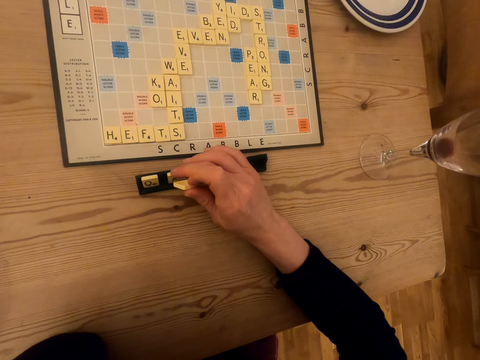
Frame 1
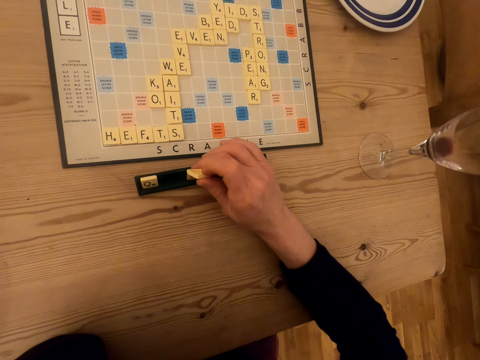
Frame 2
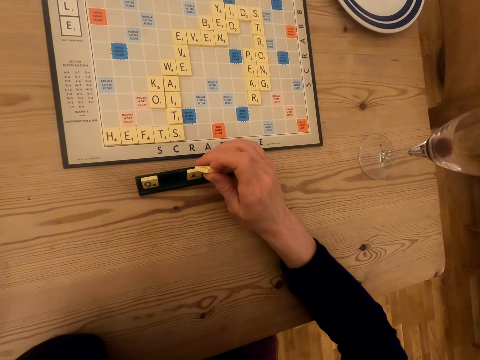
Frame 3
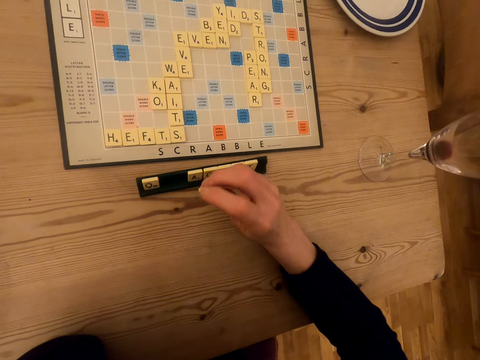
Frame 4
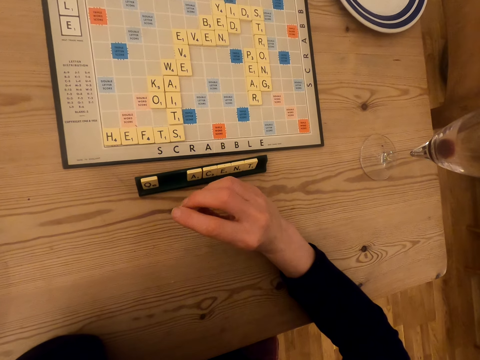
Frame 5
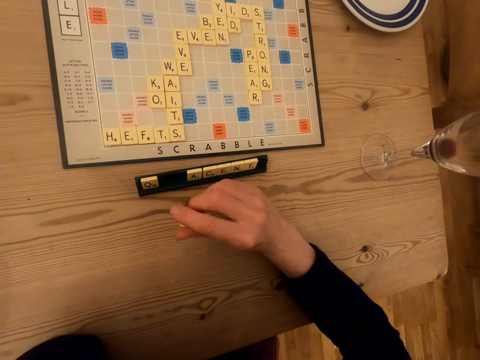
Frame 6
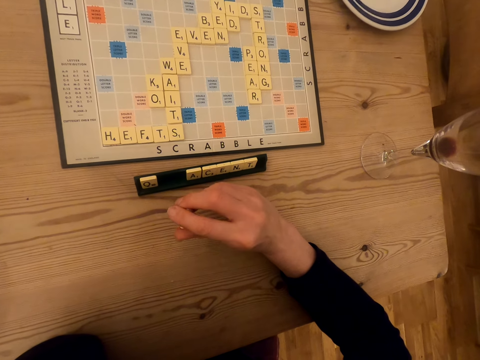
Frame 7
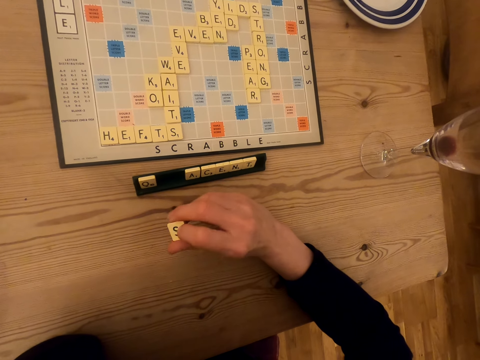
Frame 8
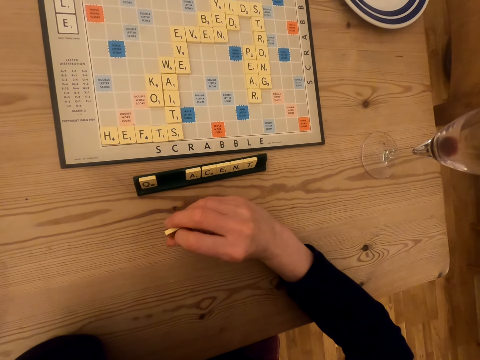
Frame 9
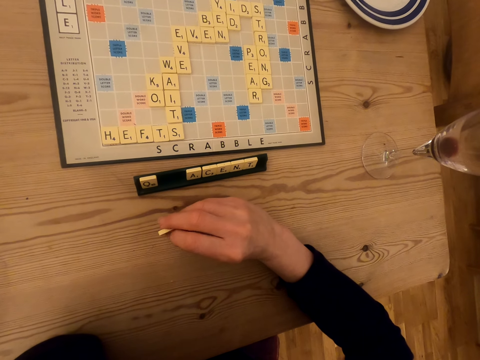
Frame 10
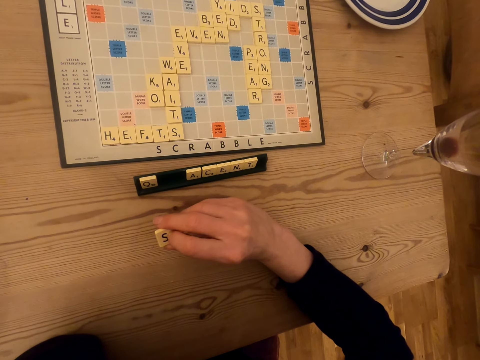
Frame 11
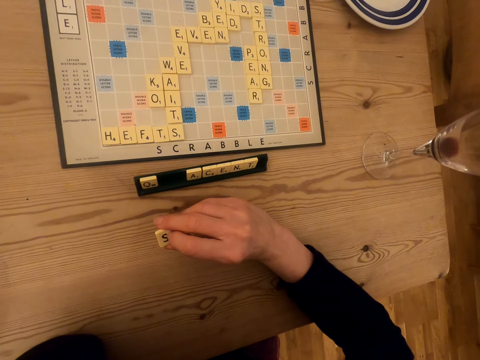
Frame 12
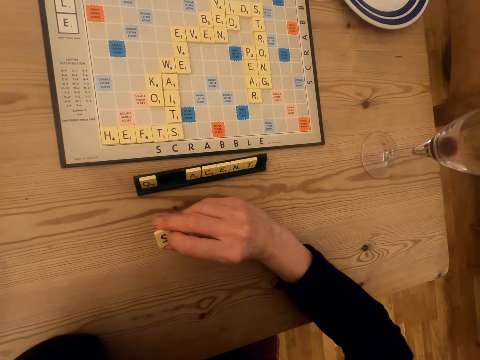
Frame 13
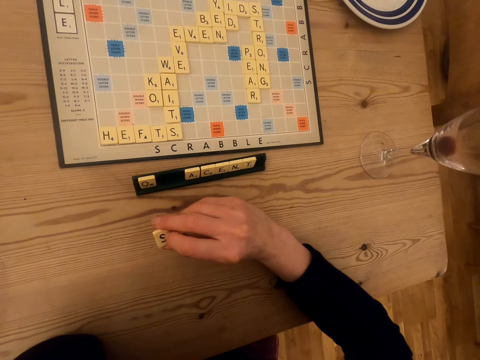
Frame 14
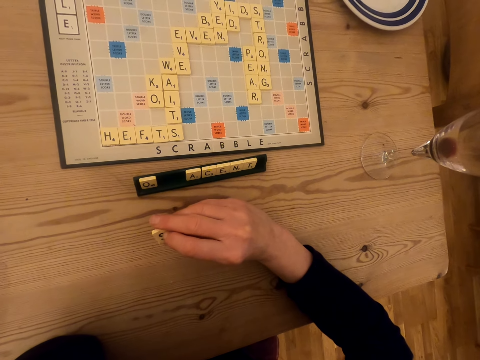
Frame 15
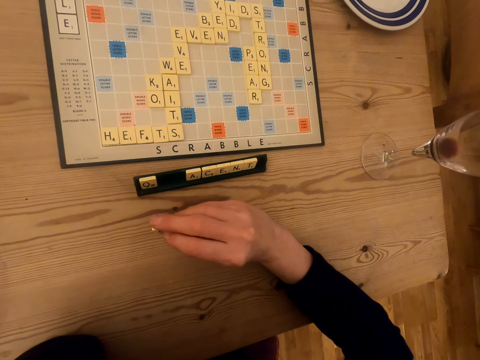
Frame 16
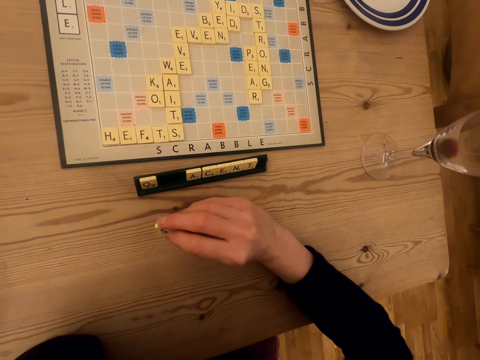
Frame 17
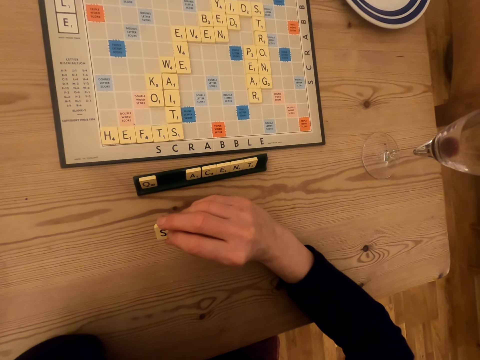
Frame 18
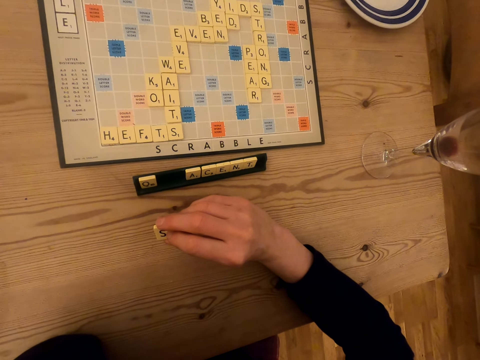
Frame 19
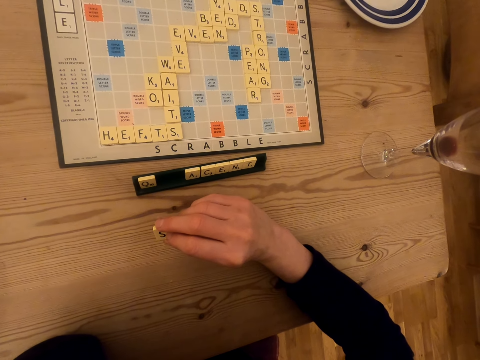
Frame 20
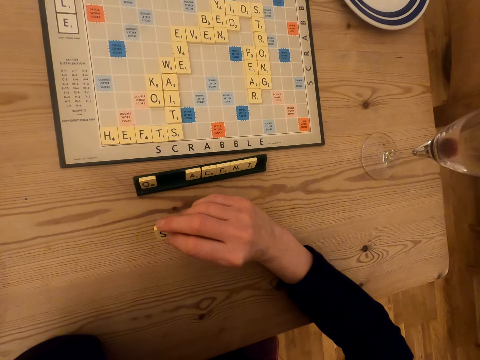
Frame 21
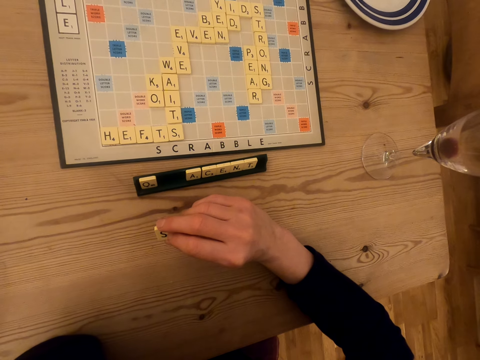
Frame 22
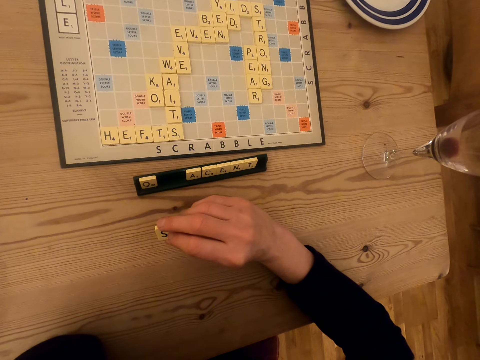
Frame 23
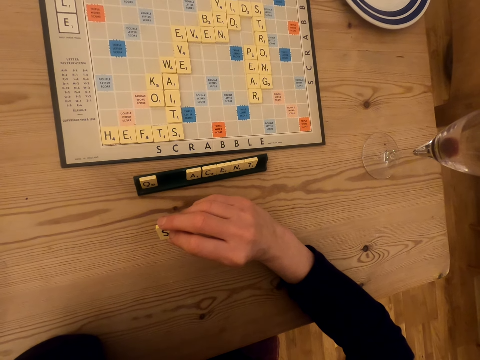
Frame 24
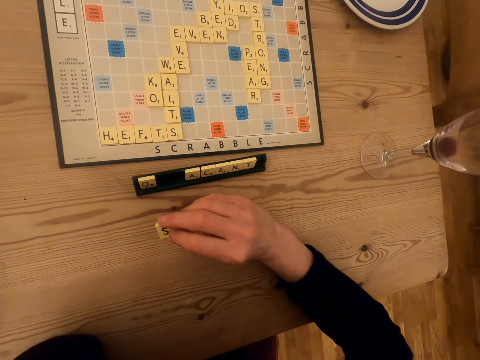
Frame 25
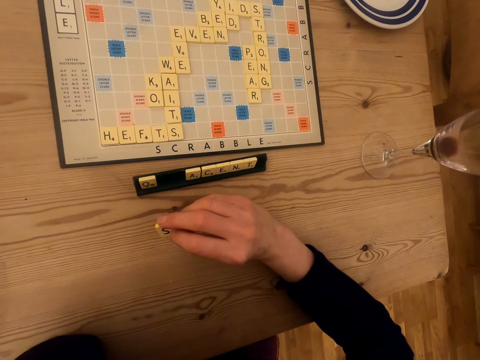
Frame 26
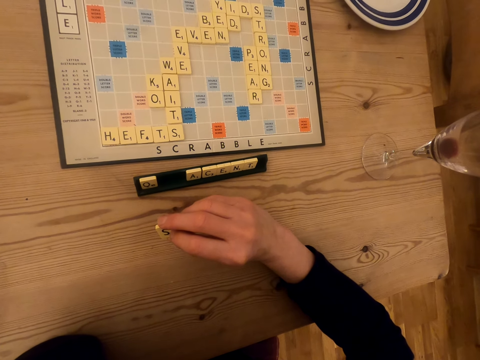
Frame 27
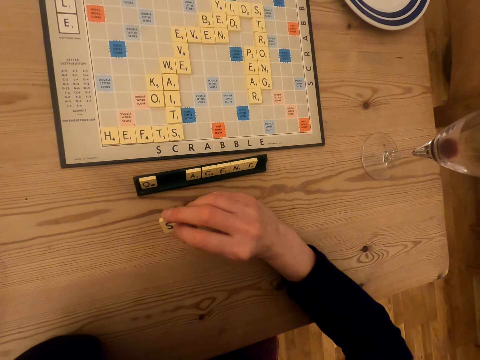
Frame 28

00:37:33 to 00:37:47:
The camera wearer pushes the tile on the chalkboard tile place card holder. They hold the tile in the hand, look at the scrabble board. They touch the wood scrabble tile.

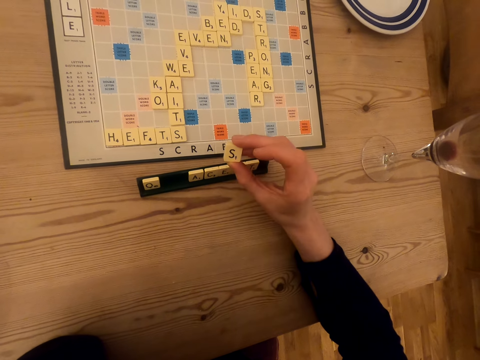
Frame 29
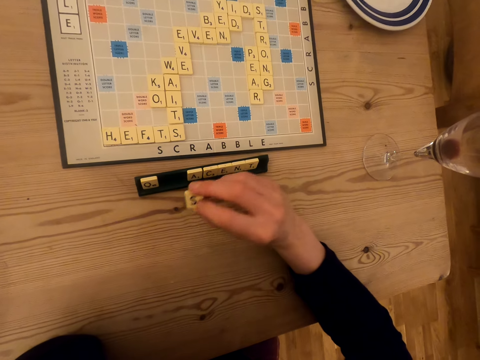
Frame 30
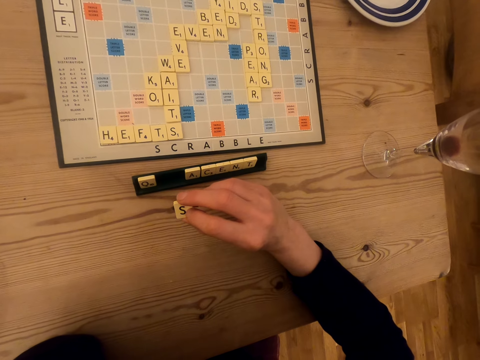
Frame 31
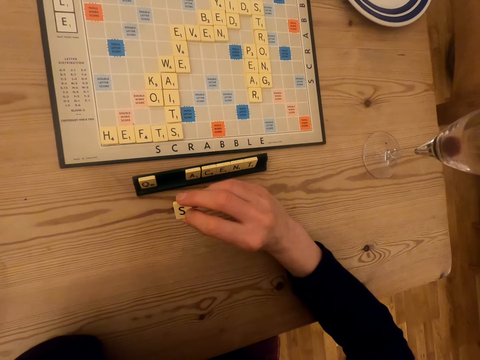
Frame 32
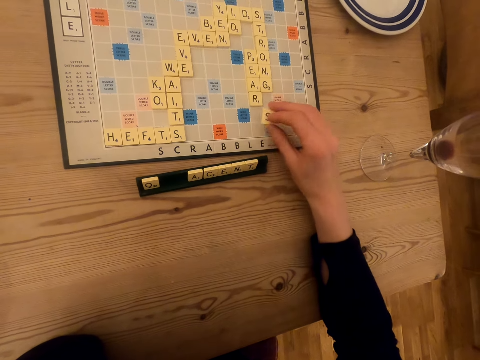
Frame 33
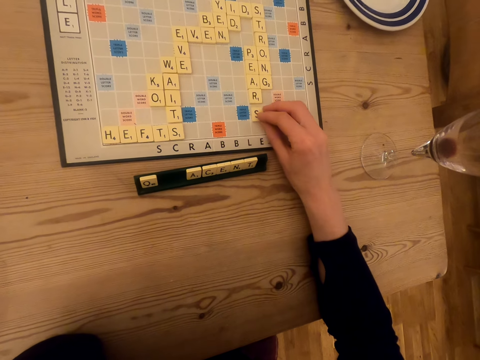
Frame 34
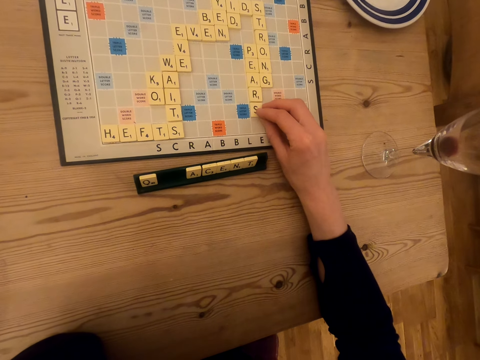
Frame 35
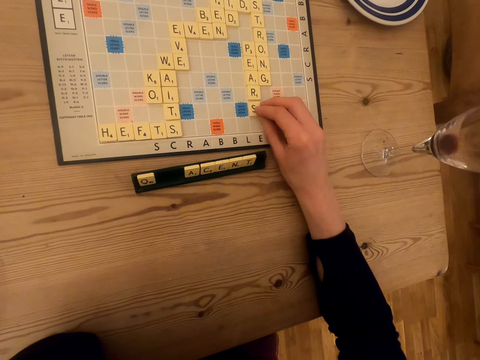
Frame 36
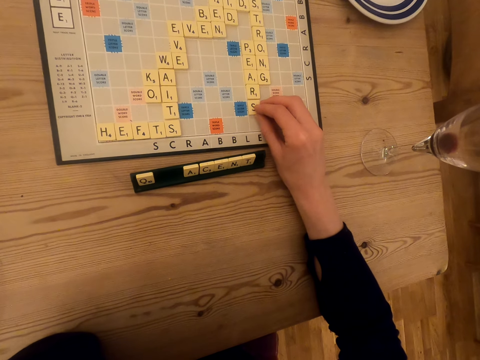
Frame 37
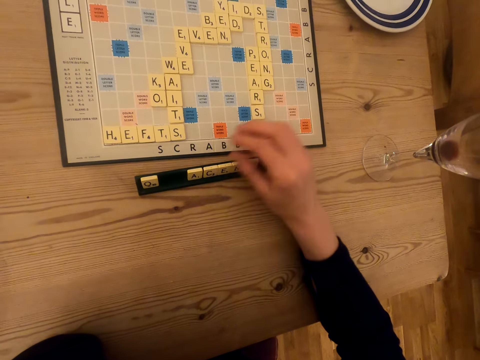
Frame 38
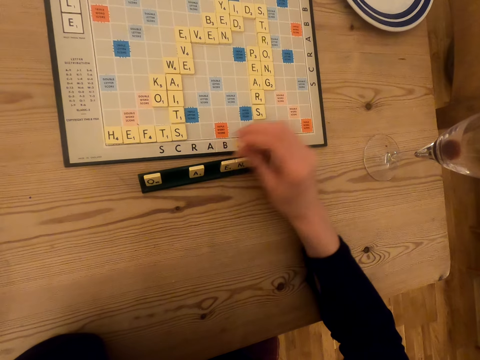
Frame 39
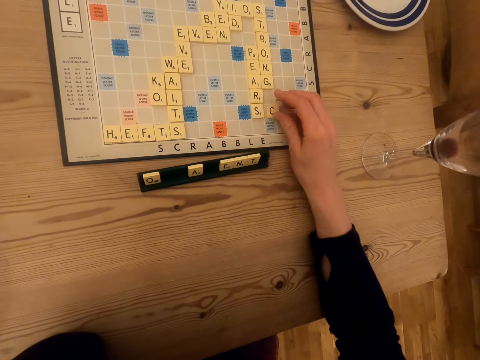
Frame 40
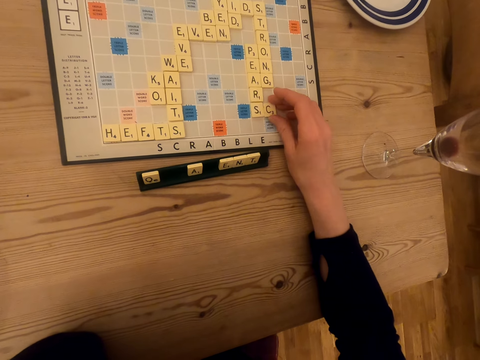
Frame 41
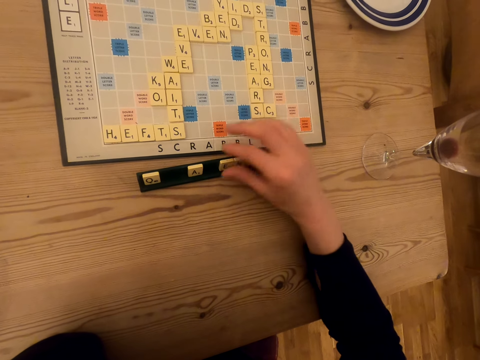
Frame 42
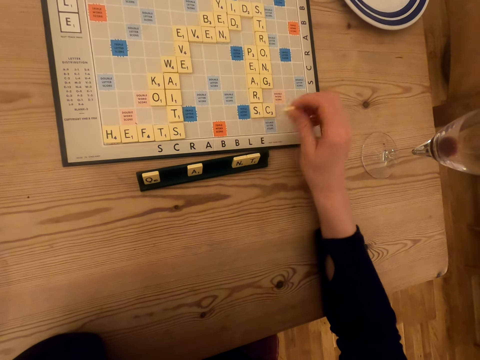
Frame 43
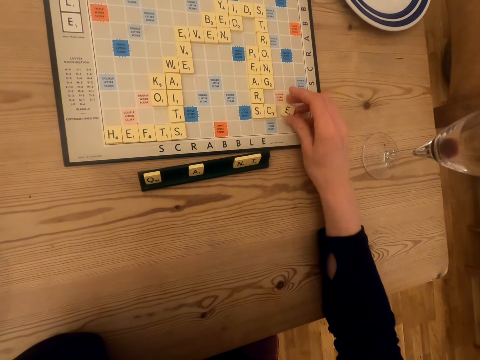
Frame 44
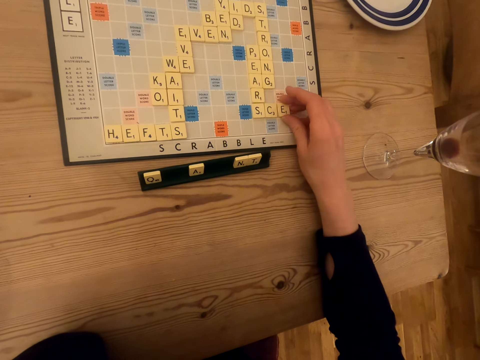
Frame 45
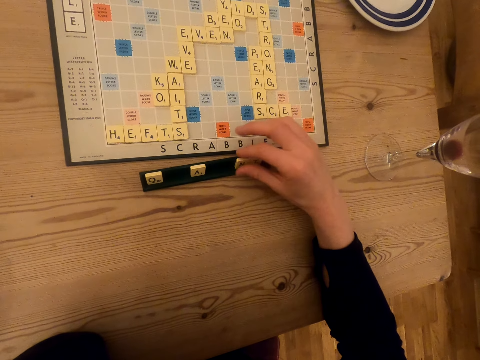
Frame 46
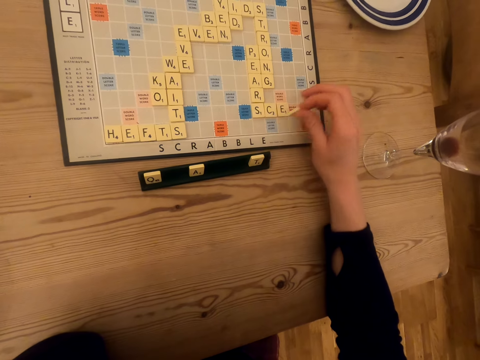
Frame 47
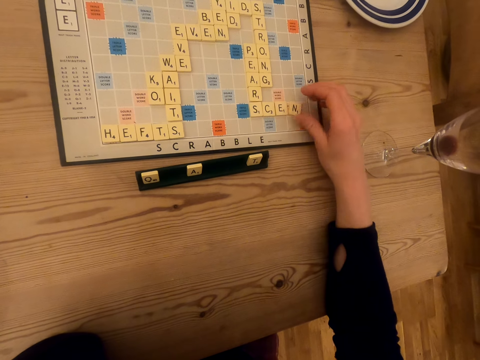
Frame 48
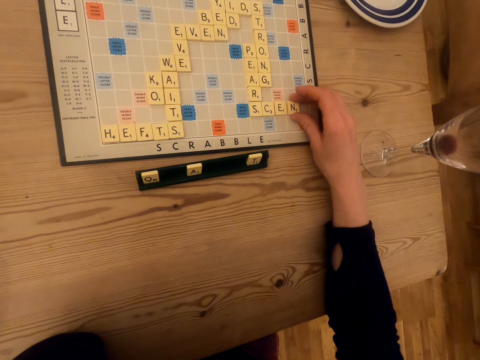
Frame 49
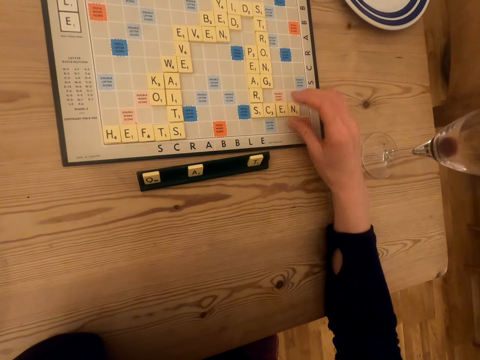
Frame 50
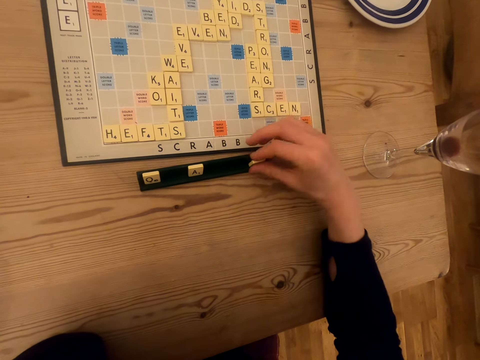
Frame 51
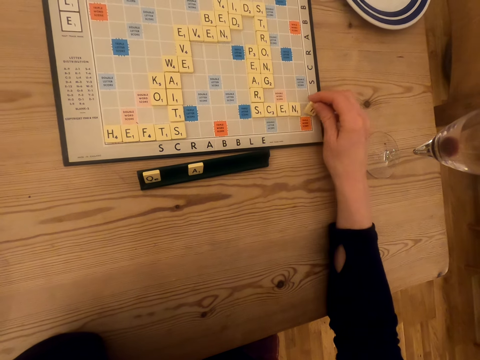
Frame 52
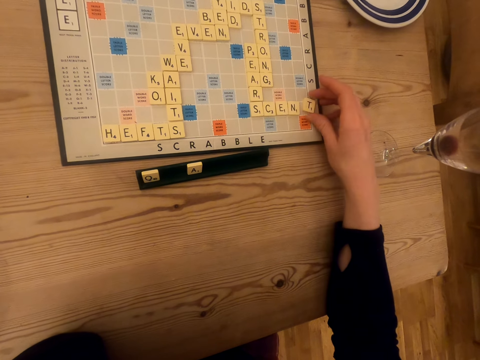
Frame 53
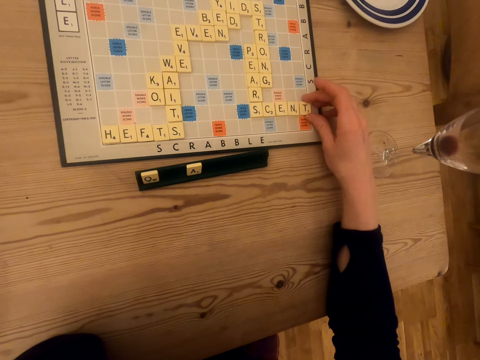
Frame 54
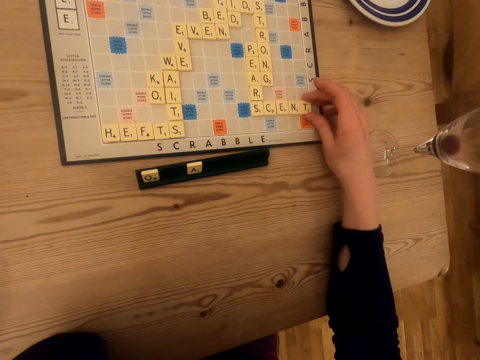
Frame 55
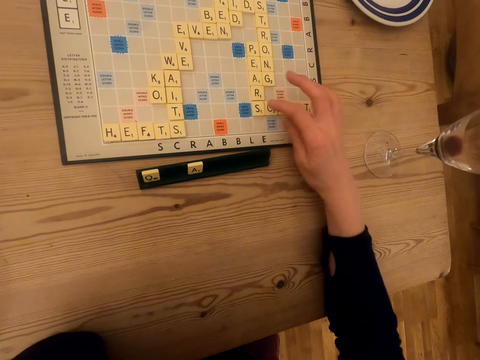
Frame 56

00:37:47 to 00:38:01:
The camera wearer places the tile on the scrabble board. They play the scrabble game. They pick up the tile on the chalkboard tile place card holder. They place the tile on the scrabble board. They pick up the tile on the chalkboard tile place card holder. They place the tile on the scrabble board. They pick up the tile on the chalkboard tile place card holder. They place the tile on the scrabble board. They pick up the tile on the chalkboard tile place card holder. They place the tile on the scrabble board.
